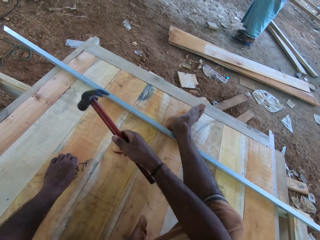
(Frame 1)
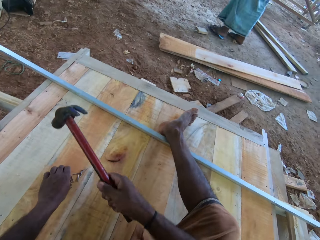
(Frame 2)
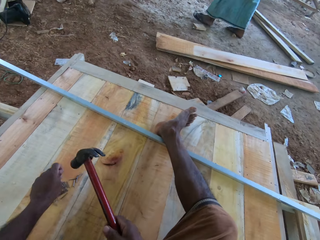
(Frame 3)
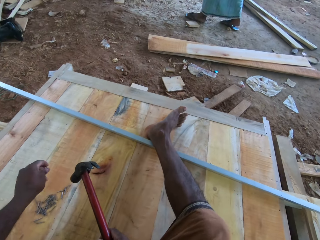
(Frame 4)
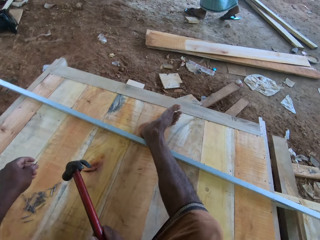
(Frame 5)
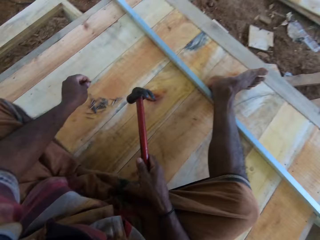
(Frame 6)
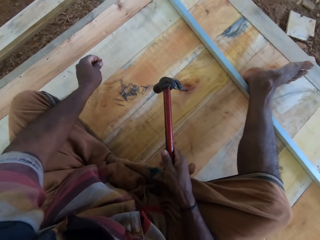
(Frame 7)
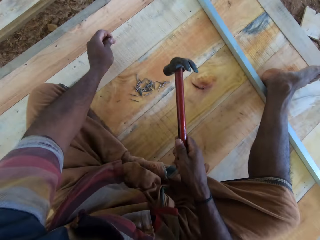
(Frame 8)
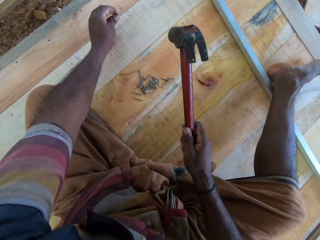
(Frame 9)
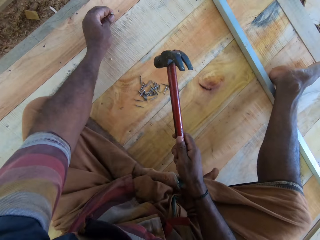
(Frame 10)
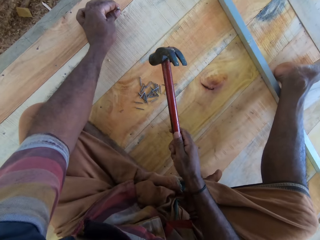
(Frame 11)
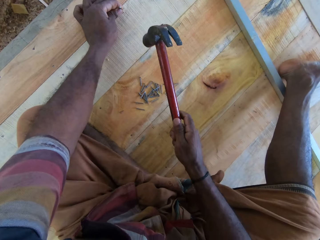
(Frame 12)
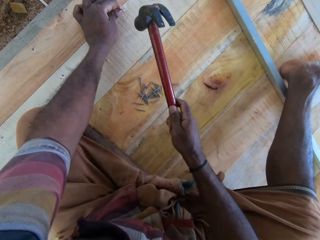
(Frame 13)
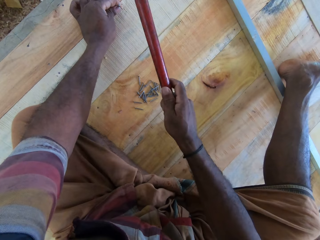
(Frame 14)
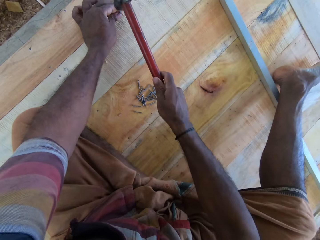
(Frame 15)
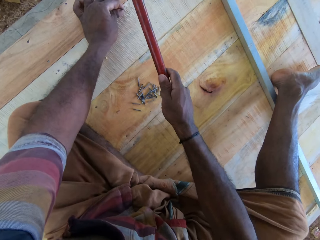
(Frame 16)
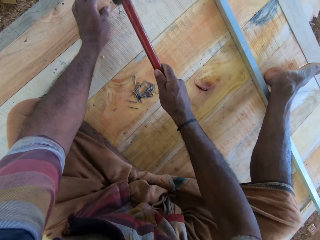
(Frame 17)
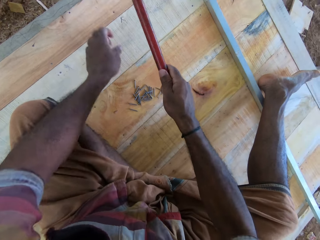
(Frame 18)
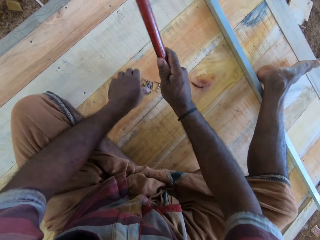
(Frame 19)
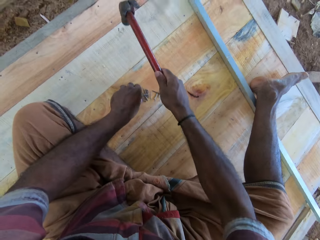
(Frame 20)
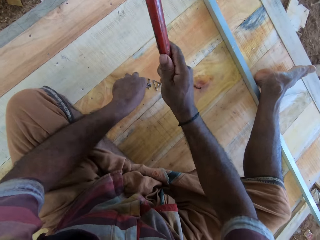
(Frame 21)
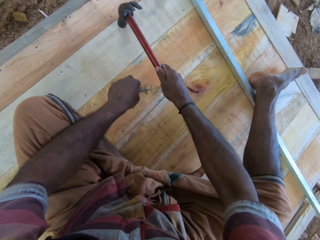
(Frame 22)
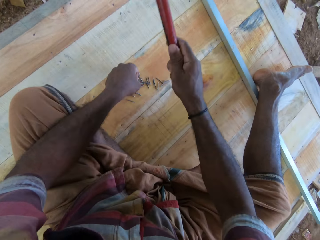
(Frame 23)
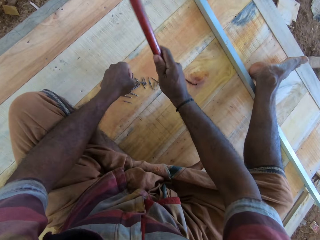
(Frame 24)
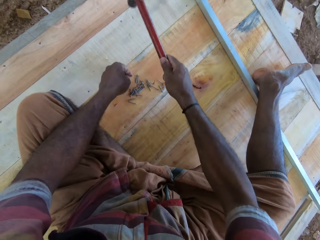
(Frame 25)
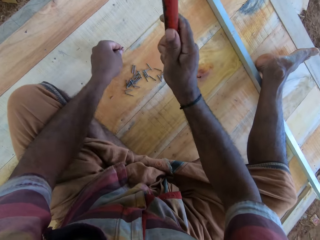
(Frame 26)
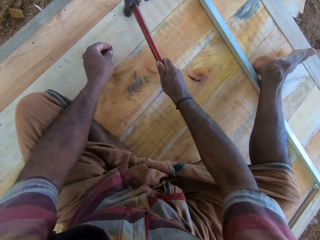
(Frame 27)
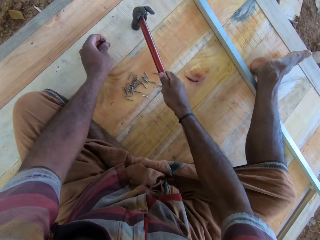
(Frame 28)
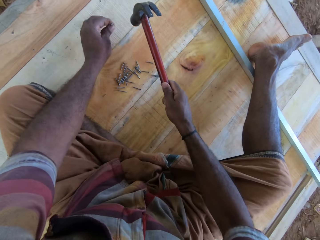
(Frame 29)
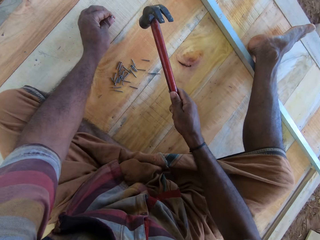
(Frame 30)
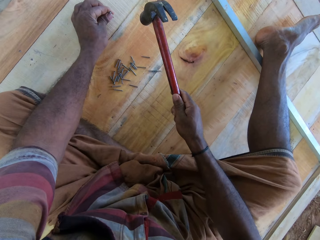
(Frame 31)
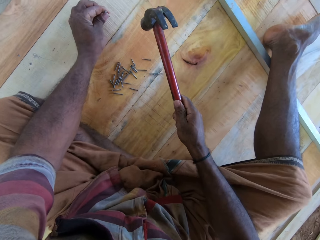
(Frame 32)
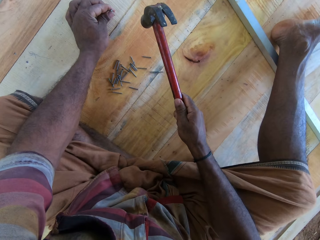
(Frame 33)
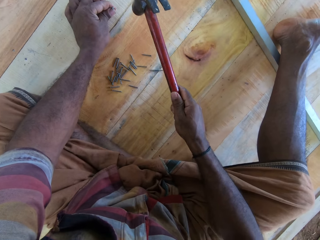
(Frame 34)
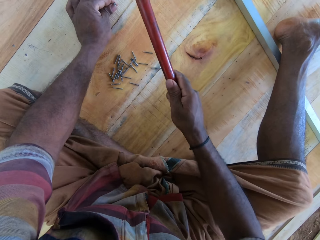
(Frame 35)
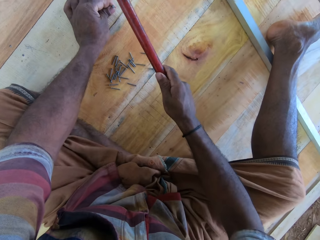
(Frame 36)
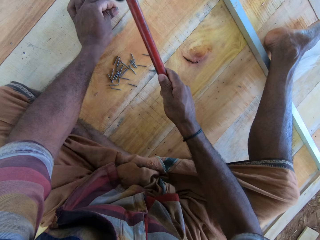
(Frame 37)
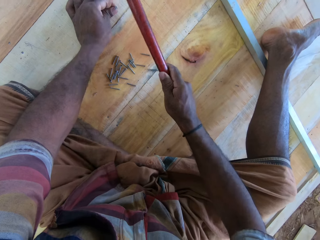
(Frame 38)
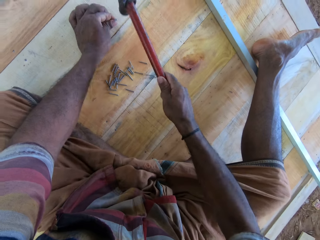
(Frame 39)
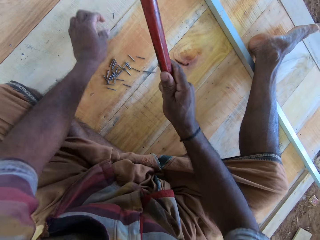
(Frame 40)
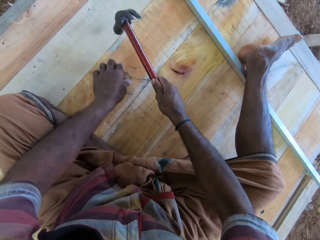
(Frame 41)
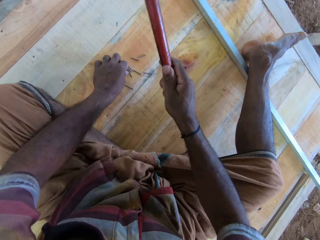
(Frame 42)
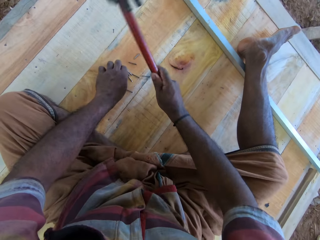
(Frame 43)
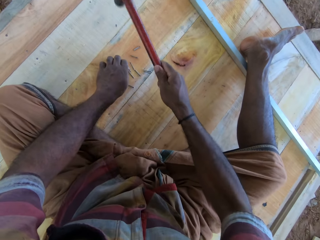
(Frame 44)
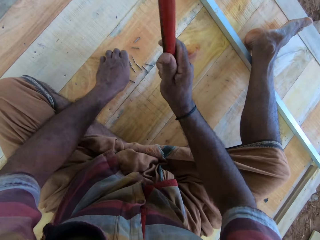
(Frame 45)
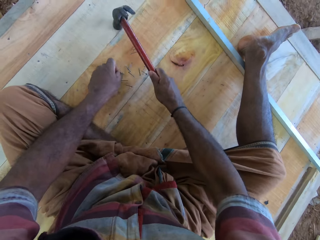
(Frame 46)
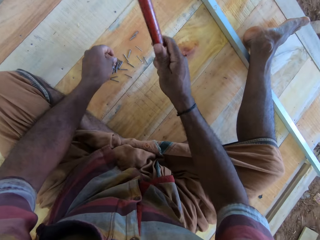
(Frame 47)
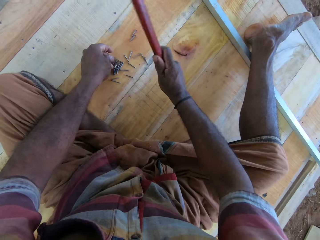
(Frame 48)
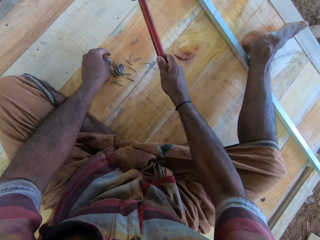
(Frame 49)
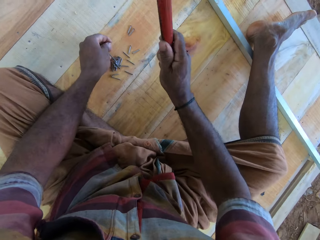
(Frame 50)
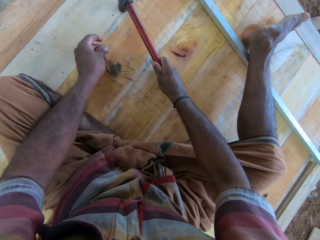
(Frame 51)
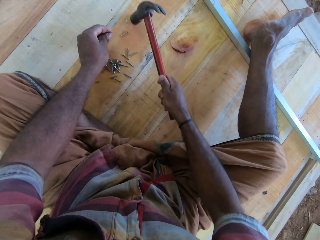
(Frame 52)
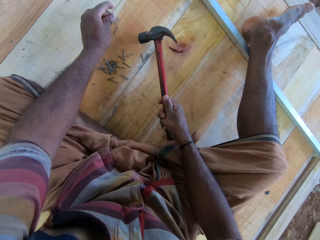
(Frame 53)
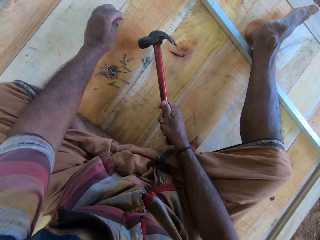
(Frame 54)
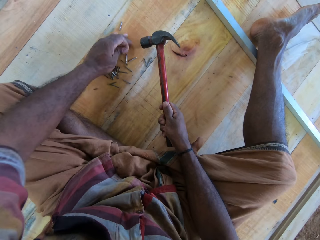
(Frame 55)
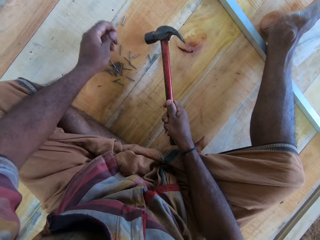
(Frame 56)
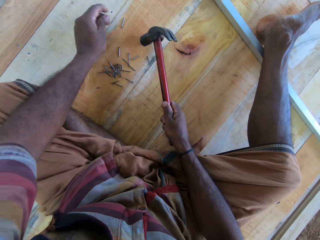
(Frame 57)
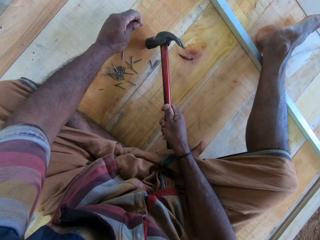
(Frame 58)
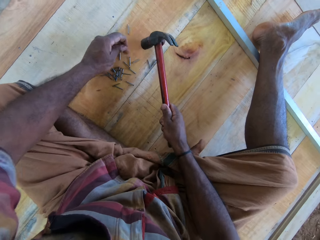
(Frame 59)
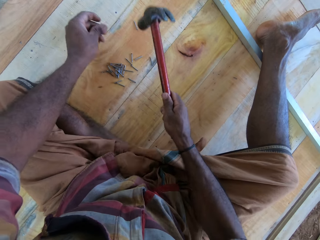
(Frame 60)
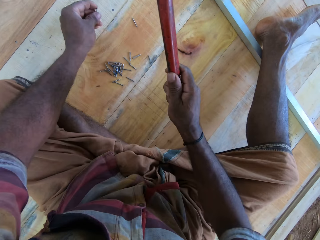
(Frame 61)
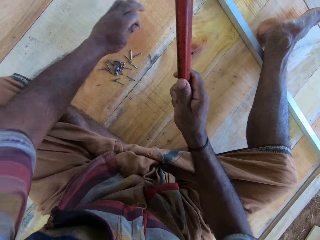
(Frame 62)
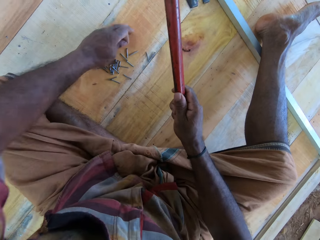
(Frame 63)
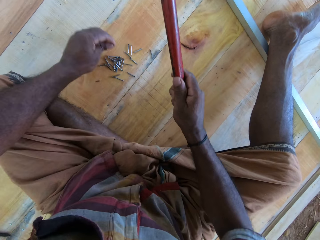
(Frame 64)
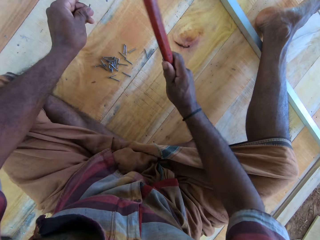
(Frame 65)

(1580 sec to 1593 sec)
The camera wearer picks up a hammer. They hammer a nail into the wooden structure. They pick up a nail on the wooden structure. They hit the nail in the wooden structure with the hammer. They hammer the nail into the wooden structure. They pick up a nail on the wooden structure. They hit the nail in the wooden structure with the hammer. They gather nails on the wooden structure.

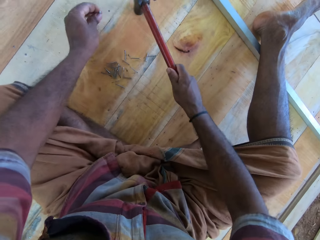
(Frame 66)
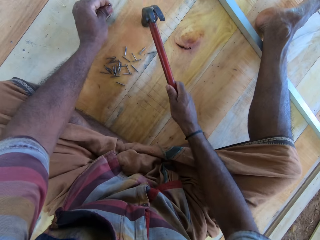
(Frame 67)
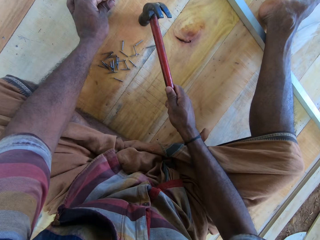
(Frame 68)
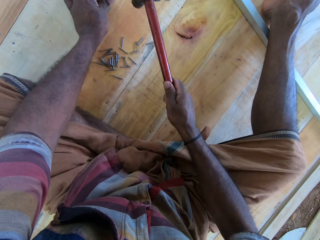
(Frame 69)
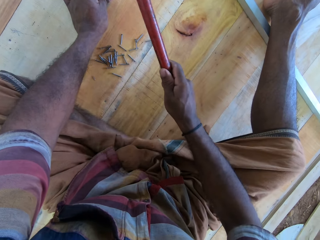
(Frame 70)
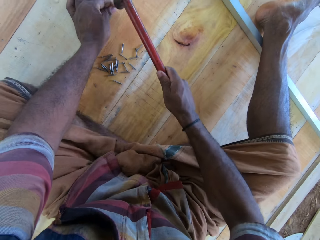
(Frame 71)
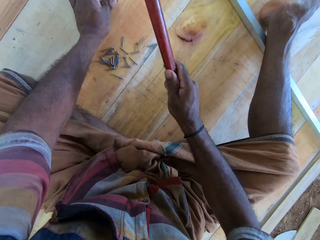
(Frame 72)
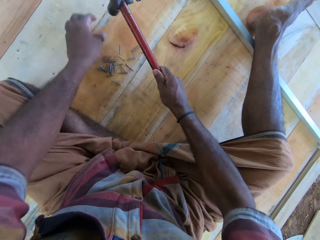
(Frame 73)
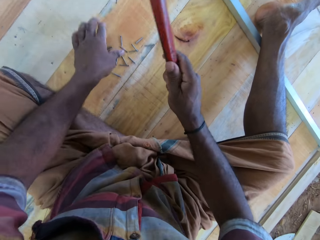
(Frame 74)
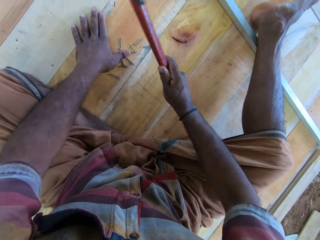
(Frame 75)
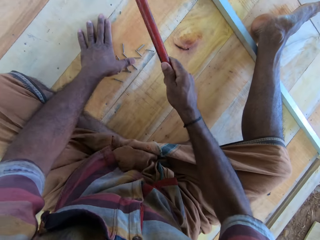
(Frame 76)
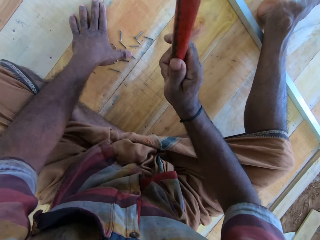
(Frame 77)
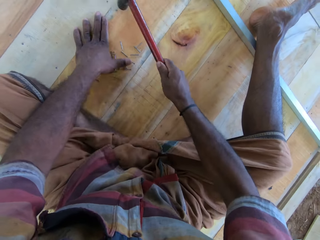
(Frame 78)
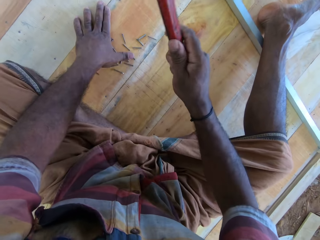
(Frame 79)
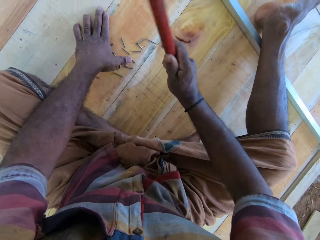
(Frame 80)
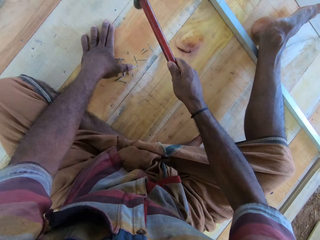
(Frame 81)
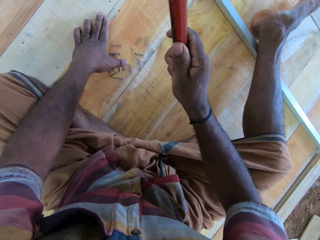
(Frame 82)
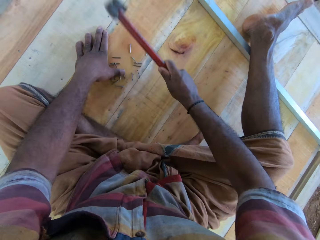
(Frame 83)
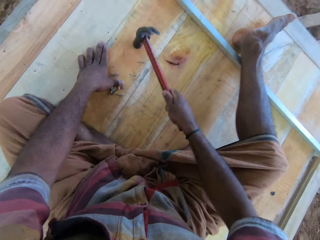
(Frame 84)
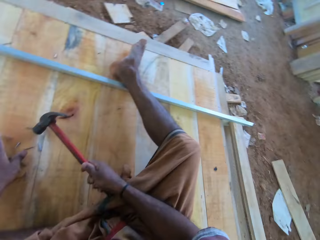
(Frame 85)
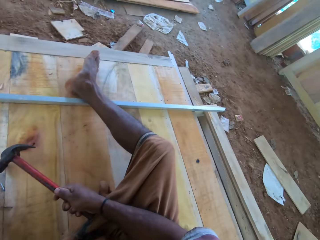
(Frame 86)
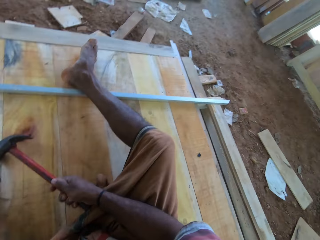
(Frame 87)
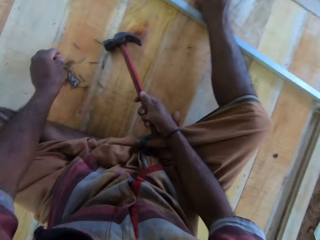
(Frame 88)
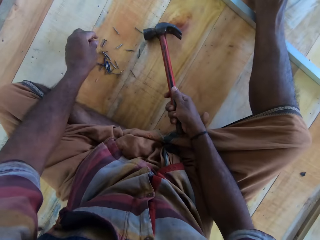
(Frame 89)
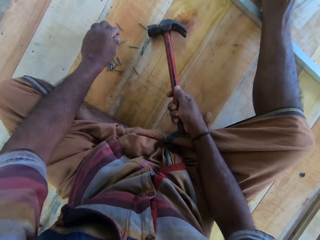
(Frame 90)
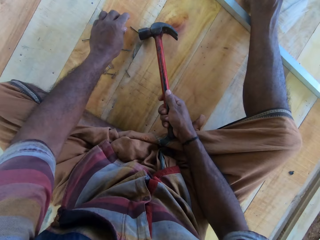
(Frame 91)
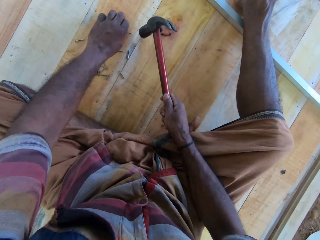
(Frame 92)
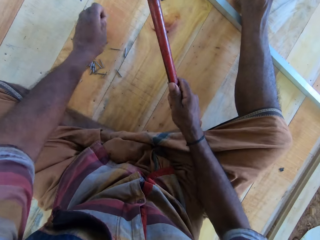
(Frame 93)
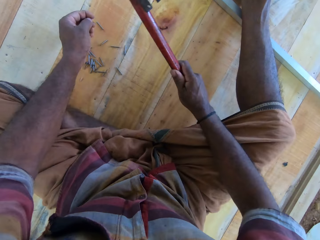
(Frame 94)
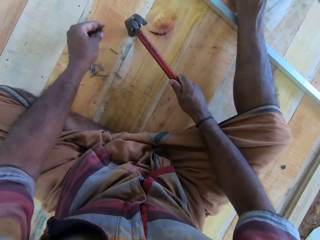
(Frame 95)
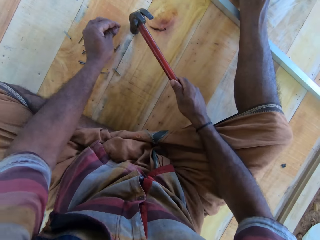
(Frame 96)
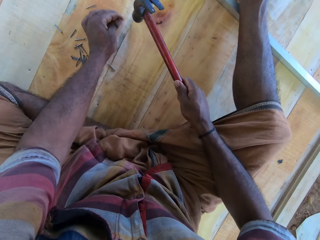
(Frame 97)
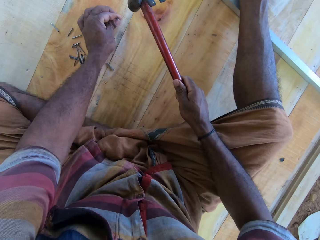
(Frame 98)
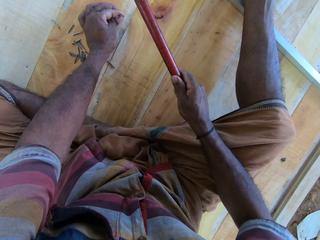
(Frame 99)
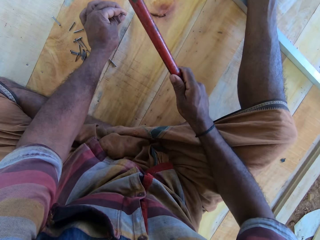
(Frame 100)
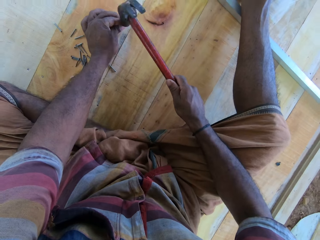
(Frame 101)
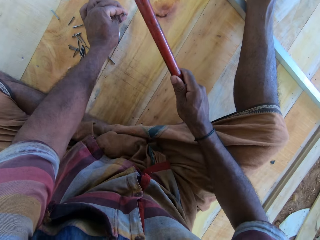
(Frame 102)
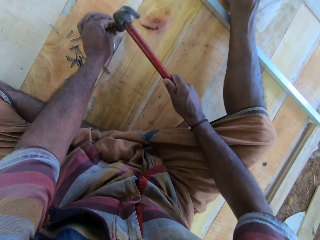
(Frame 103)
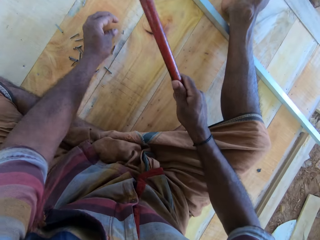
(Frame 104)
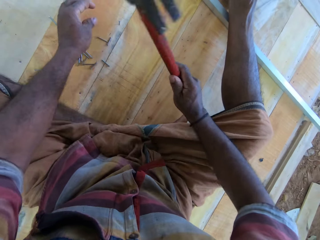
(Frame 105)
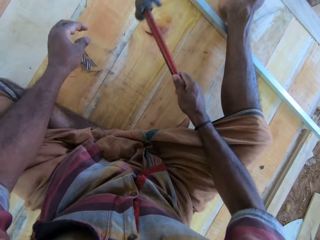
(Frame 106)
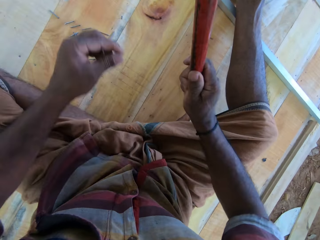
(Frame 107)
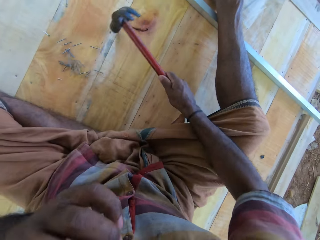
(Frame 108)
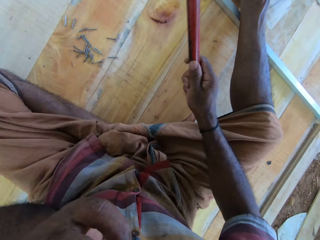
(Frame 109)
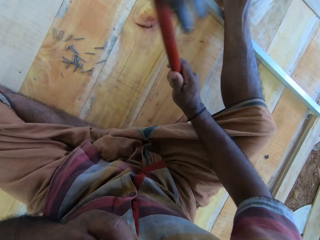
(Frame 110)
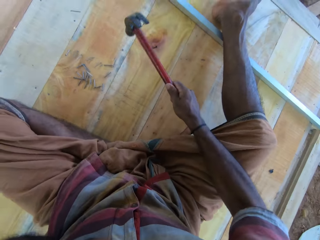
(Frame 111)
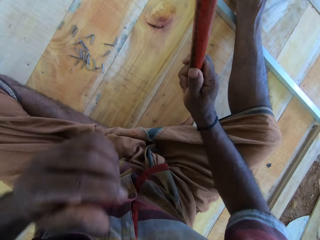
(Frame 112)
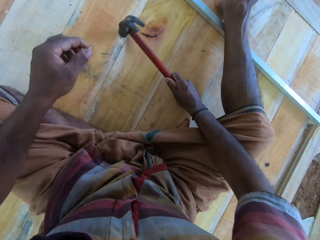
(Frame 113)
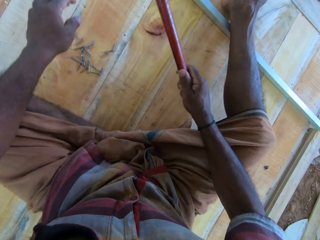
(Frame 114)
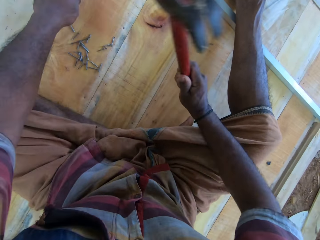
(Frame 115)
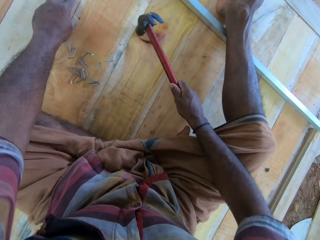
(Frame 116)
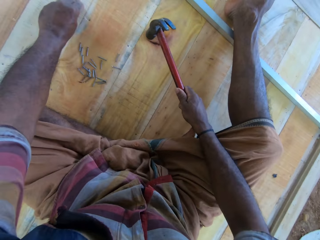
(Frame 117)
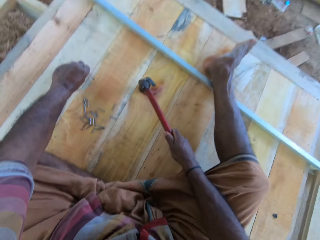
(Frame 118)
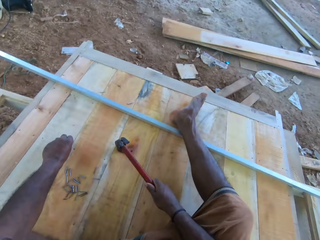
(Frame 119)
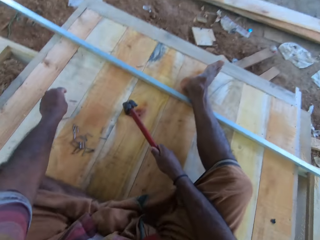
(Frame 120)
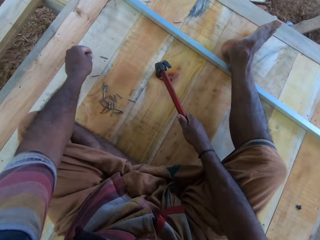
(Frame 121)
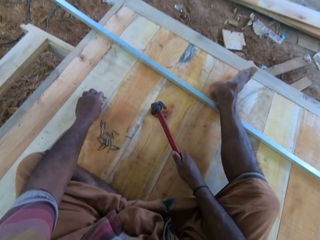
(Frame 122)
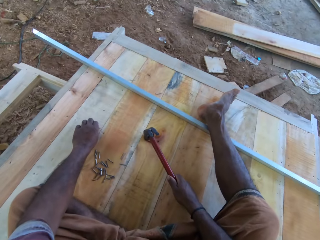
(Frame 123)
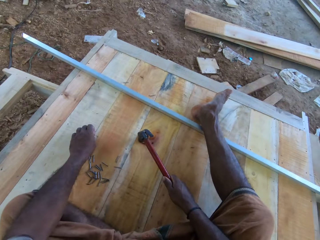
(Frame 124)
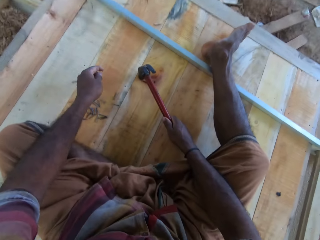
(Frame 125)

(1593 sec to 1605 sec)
The camera wearer pulls a nail. They hammer a nail into the wooden structure. They hold down the nails. They hit the nail in the wooden structure with a hammer. They hit it again. They pick up a nail on the wooden structure. They hammer the nail into the wooden structure. They hit the nail in the wooden structure with the hammer repeatedly. They pick up a nail on the wooden structure. They hit the nail in the wooden structure with the hammer.
